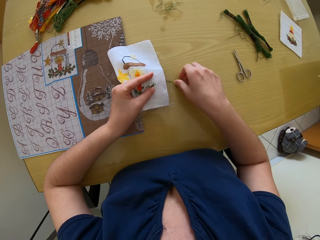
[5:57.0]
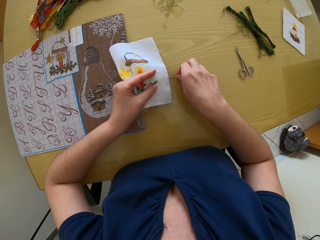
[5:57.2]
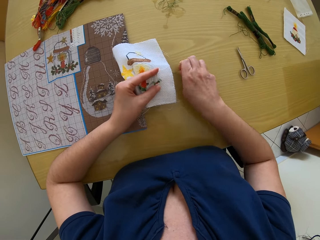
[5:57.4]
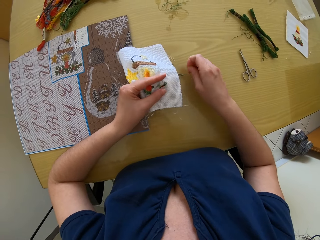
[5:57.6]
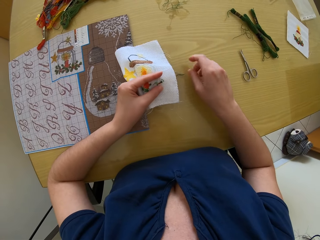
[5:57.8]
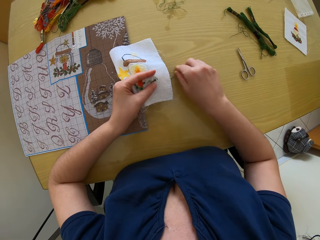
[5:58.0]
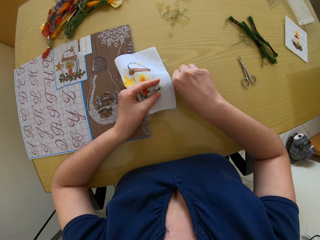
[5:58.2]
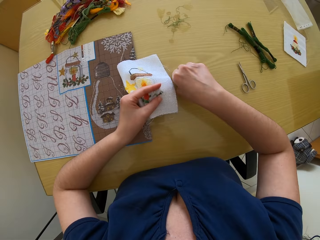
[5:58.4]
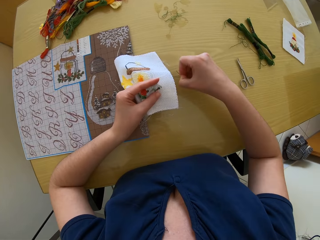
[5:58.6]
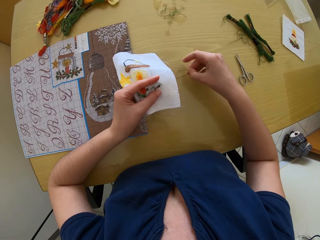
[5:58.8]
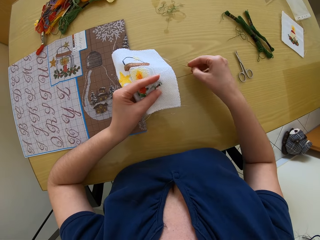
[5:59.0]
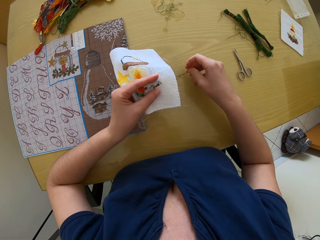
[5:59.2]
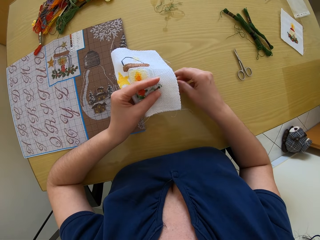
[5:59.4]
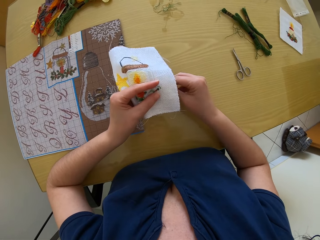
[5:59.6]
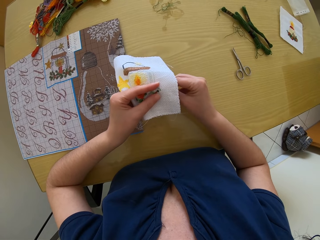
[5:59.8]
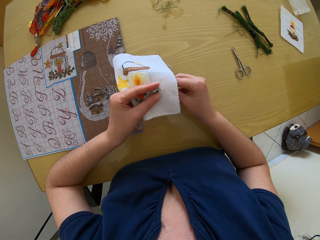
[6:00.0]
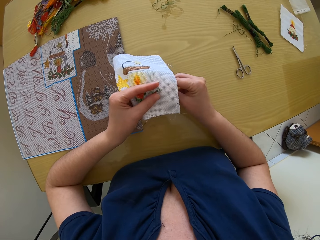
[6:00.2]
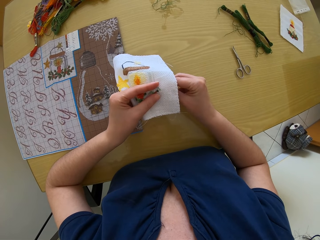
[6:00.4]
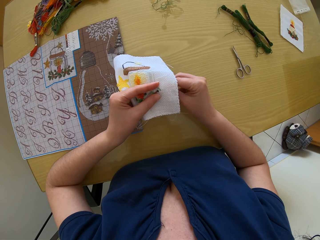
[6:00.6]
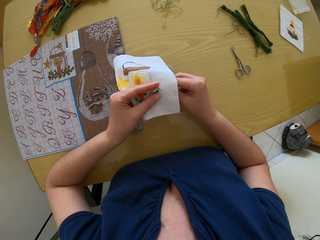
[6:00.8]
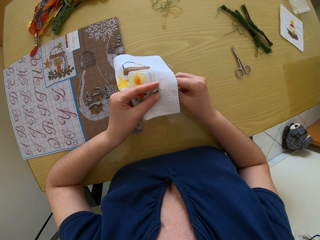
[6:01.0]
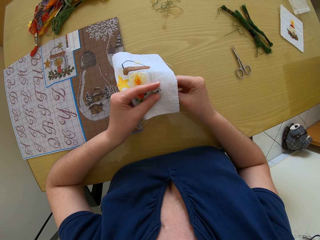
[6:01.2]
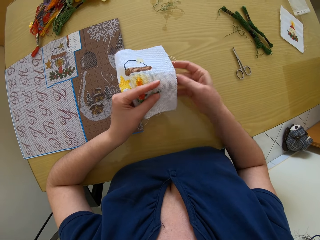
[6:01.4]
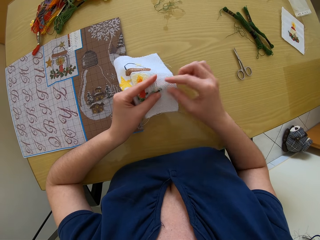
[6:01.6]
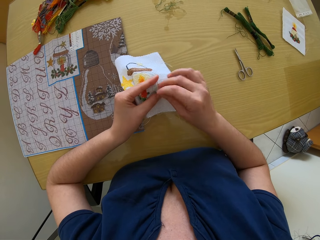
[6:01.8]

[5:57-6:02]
The camera wearer picks the needle from the table with her right hand. She inserts the needle into the fabric in her left hand with her right hand.

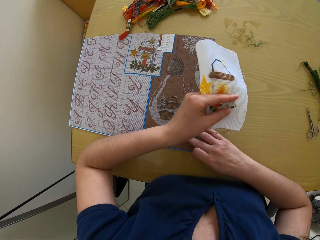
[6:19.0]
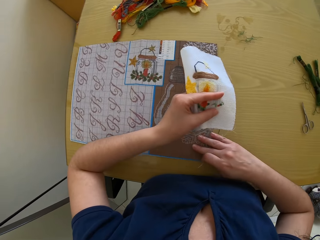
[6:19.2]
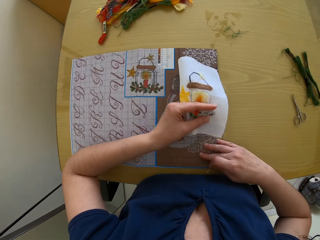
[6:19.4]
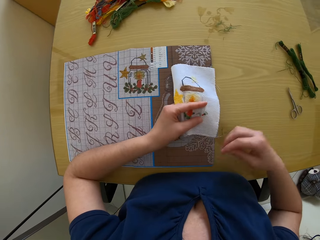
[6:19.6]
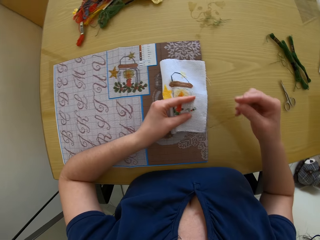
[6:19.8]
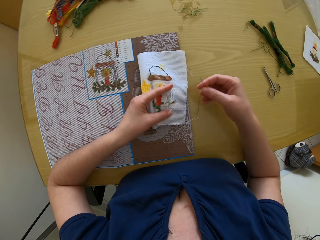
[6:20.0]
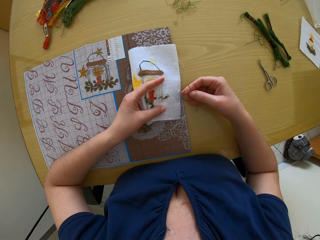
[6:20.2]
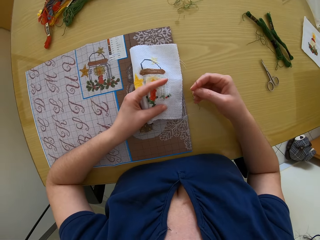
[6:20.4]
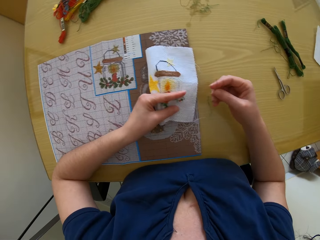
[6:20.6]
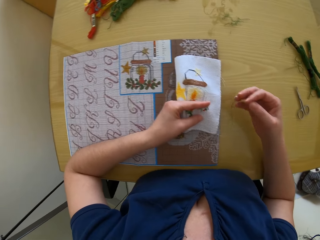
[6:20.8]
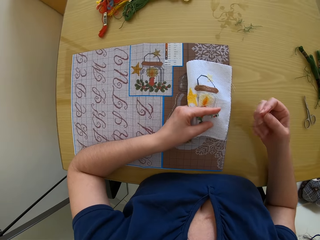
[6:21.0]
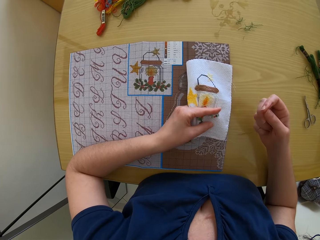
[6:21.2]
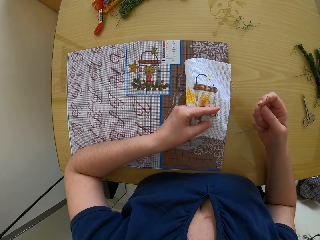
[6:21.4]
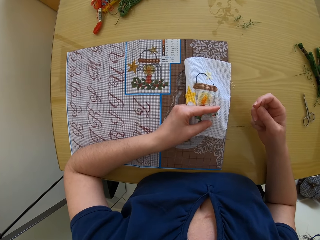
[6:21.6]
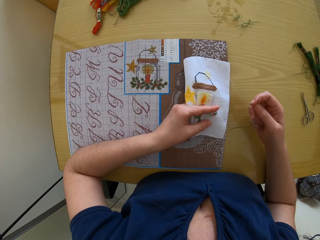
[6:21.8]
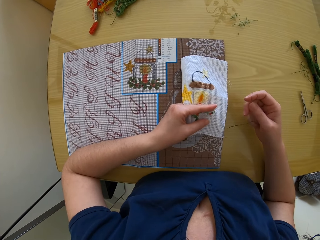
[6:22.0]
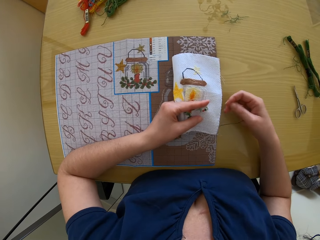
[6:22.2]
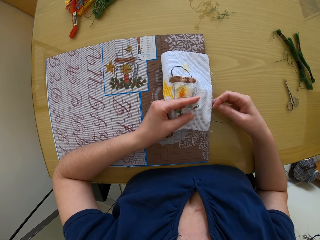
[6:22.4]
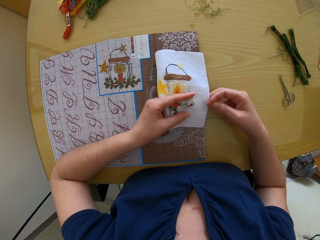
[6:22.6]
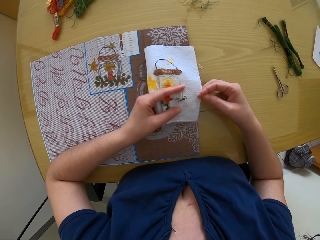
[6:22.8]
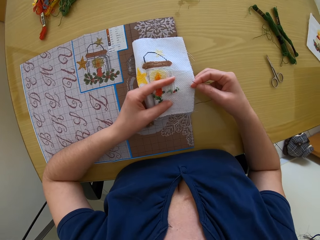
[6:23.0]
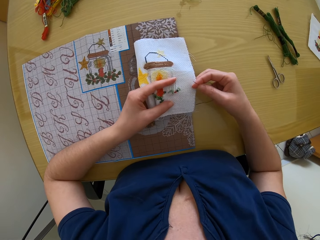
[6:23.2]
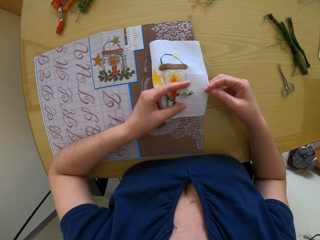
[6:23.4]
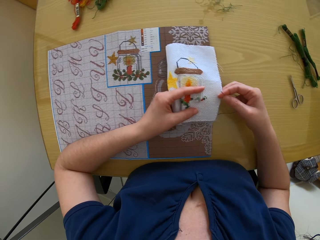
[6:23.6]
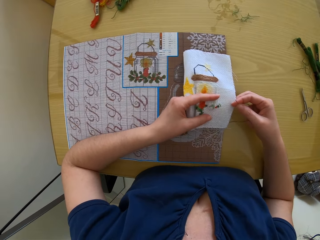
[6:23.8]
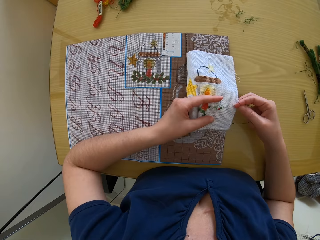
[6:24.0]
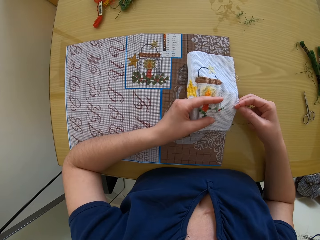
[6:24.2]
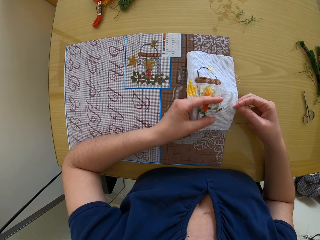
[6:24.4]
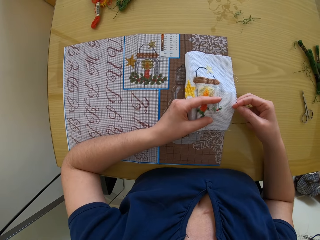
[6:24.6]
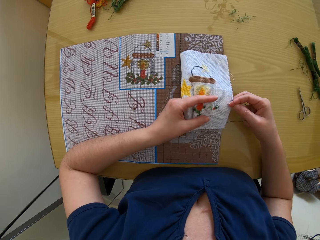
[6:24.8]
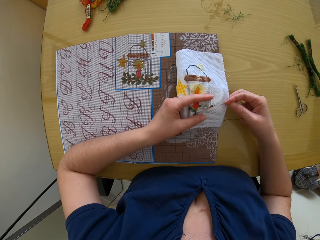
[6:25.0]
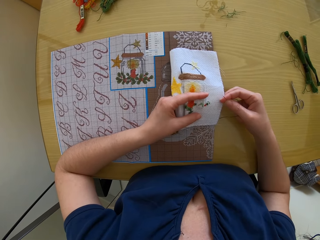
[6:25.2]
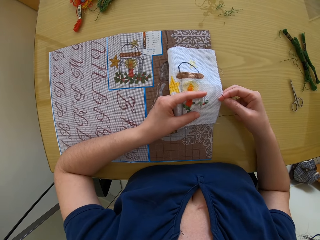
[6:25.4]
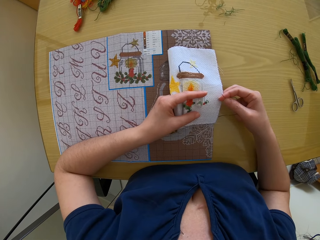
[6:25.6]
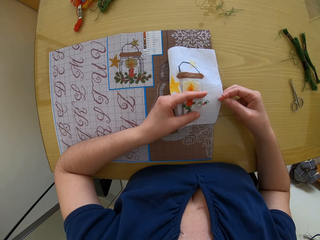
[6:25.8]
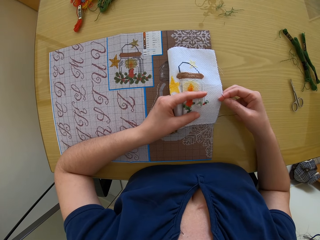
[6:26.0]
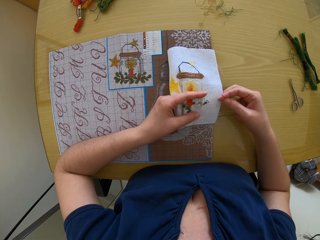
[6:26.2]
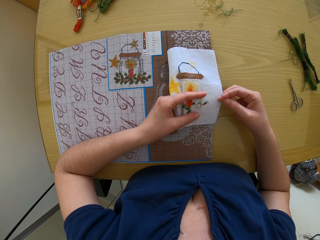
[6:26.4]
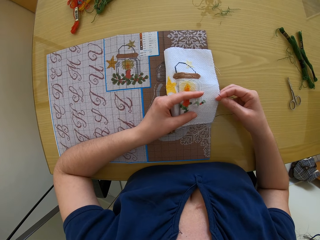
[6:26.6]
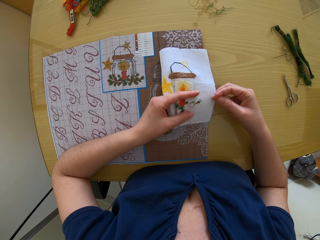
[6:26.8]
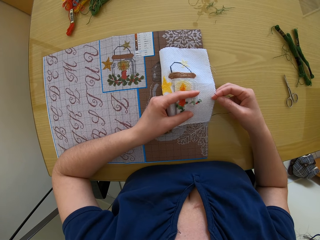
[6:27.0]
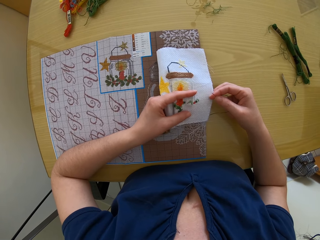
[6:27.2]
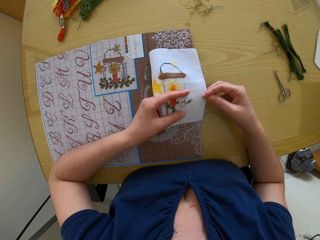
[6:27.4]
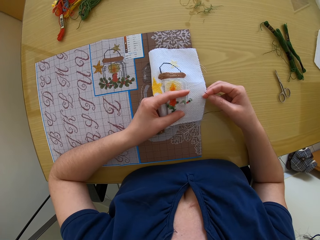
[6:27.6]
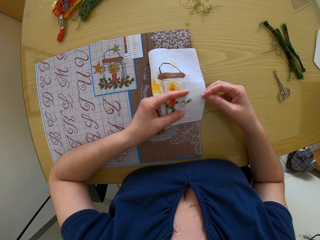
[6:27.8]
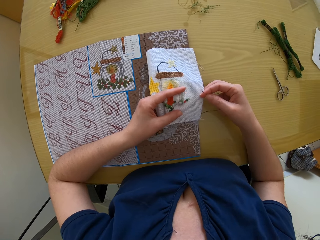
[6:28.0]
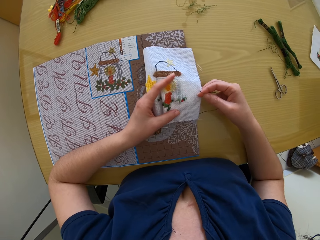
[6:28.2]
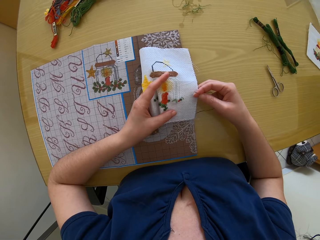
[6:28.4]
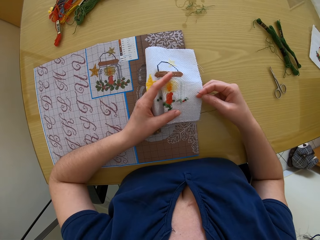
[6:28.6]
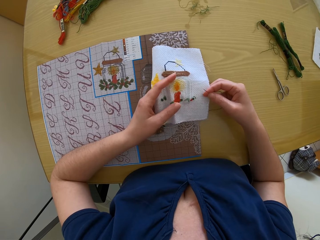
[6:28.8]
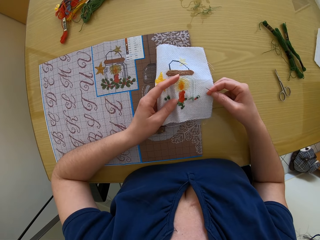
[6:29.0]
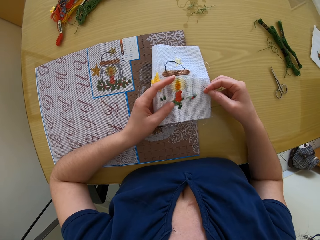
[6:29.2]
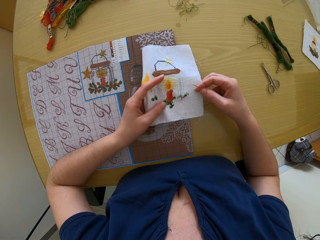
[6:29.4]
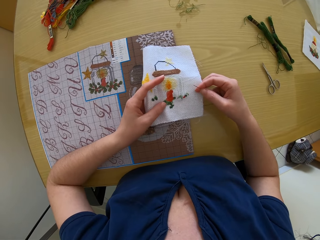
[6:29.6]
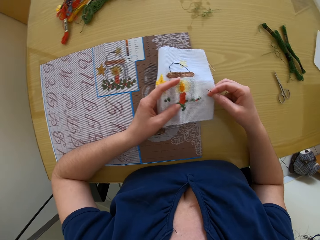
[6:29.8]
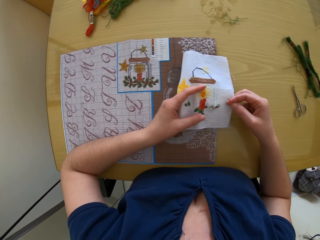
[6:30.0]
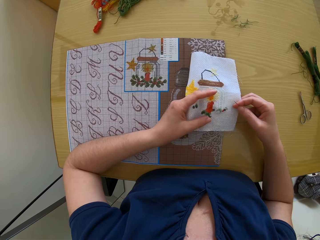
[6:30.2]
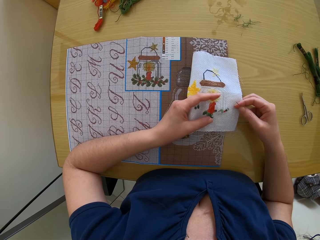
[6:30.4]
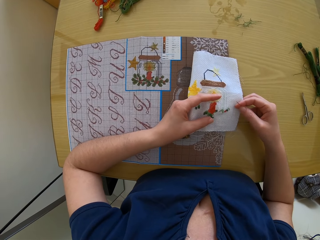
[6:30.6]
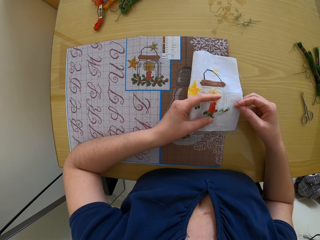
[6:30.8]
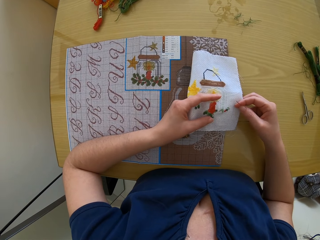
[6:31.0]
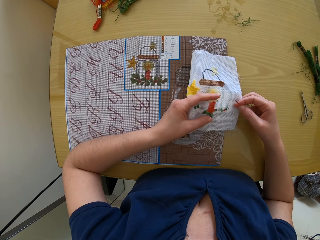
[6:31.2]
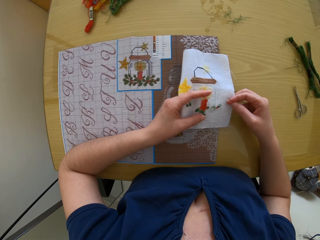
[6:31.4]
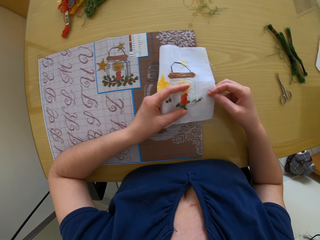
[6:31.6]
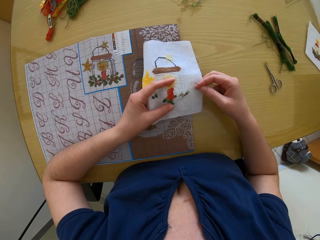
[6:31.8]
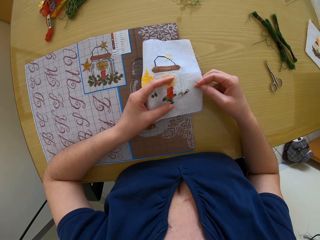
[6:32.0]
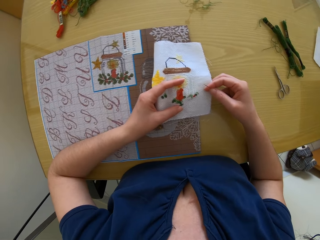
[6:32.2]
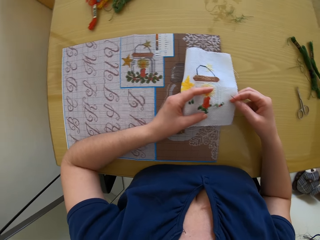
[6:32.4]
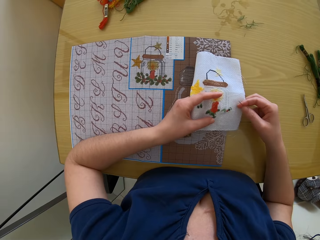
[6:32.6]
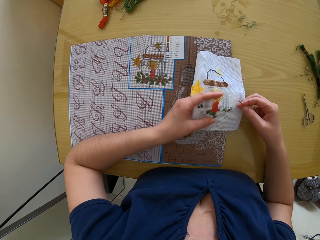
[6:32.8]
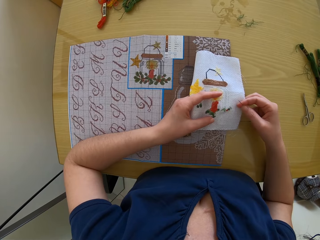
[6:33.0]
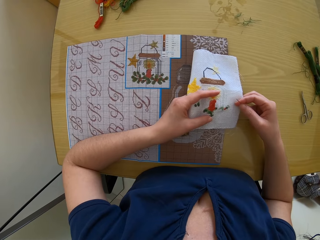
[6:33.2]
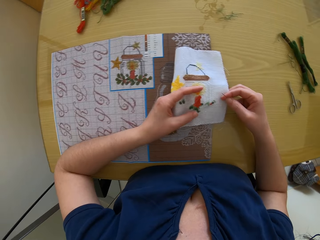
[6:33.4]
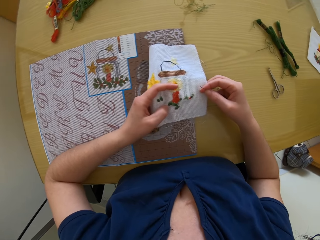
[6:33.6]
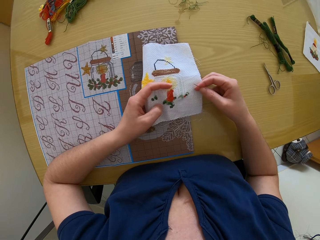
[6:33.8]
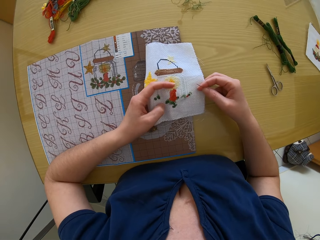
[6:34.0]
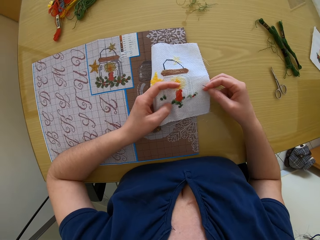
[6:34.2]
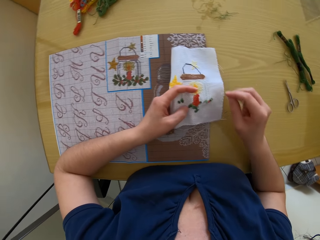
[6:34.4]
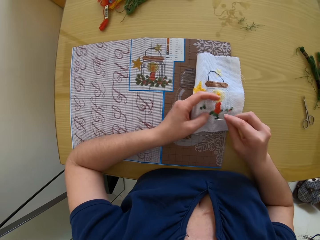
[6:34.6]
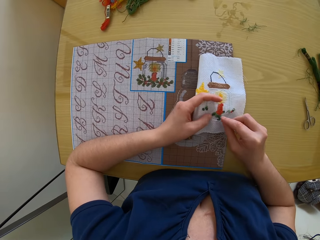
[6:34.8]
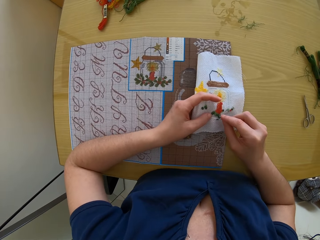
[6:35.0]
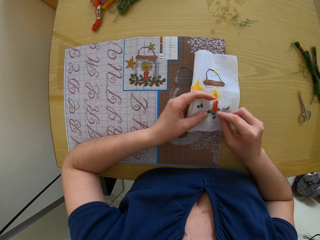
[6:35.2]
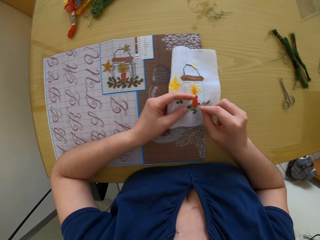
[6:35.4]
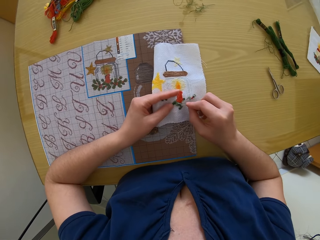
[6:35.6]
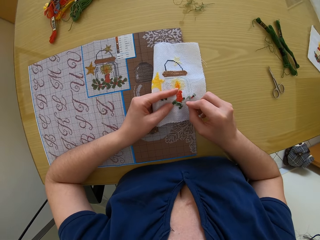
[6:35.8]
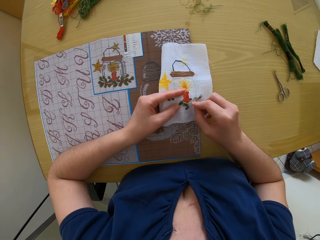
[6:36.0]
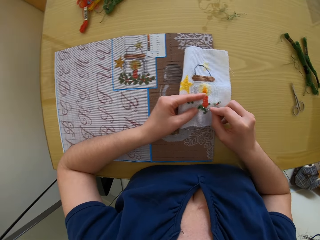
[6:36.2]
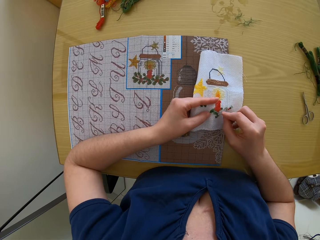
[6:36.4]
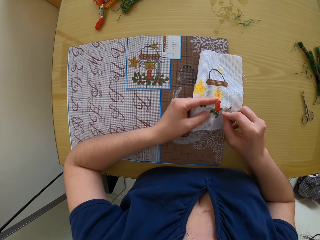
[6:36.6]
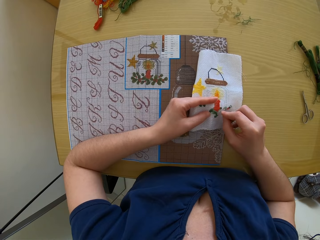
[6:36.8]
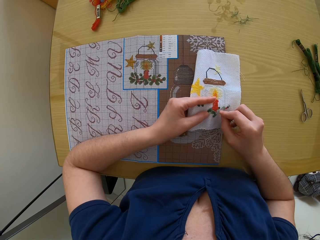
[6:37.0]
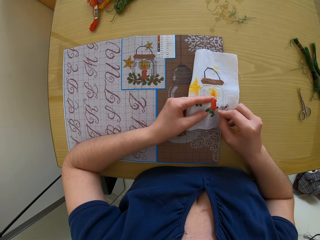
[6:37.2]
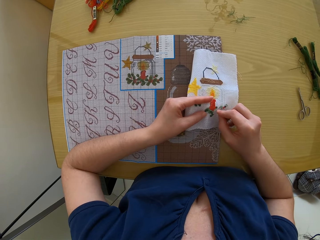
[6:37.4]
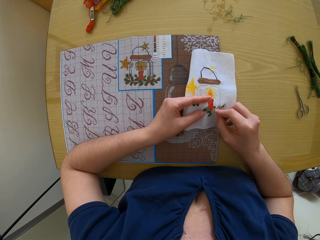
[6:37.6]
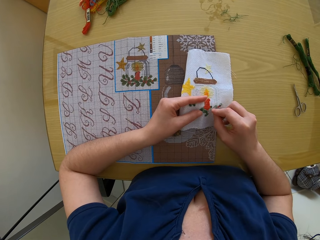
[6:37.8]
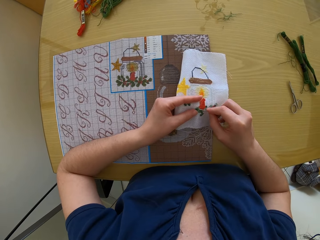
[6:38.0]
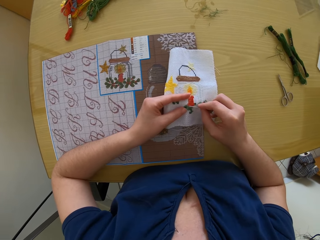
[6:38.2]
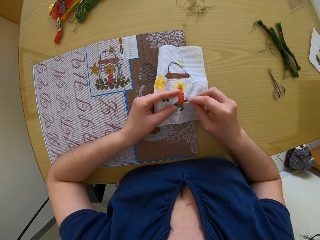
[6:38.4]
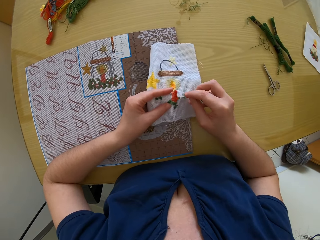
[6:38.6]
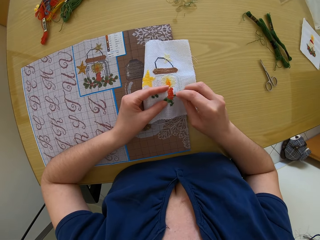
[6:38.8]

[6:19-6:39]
The camera wearer pulls the embroidery pamphlet on the table with her right hand. She rests her left arm on the embroidery pamphlet. She looks at the fabric. She holds the fabric with both hands. She inserts the needle into the fabric in her left hand with her right hand.
